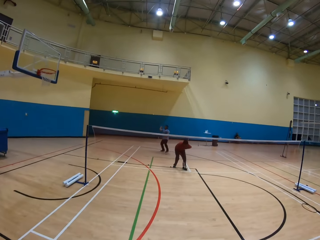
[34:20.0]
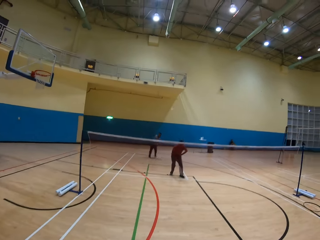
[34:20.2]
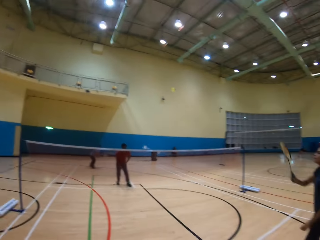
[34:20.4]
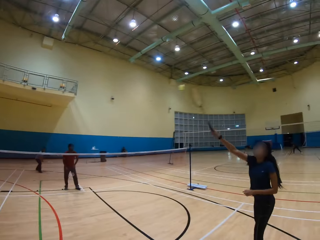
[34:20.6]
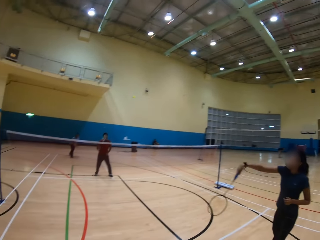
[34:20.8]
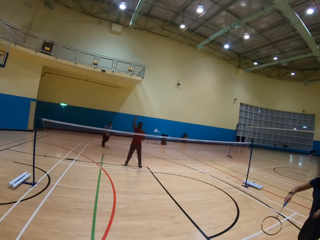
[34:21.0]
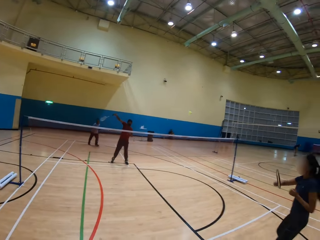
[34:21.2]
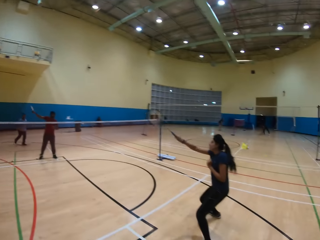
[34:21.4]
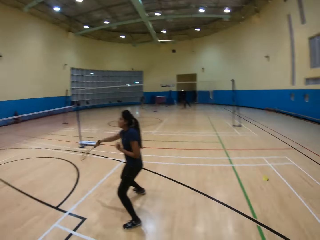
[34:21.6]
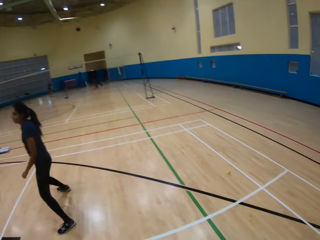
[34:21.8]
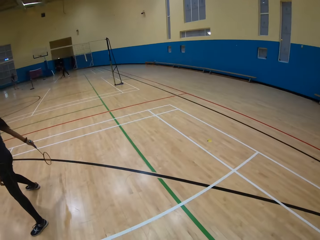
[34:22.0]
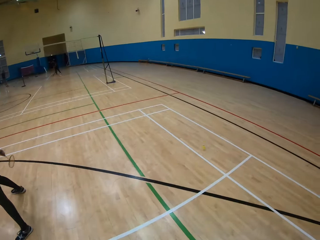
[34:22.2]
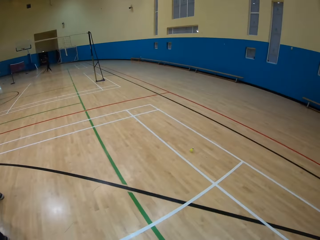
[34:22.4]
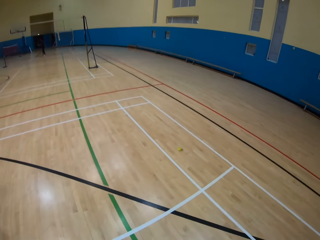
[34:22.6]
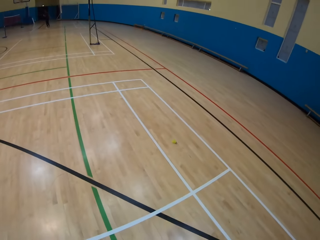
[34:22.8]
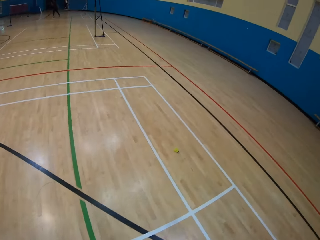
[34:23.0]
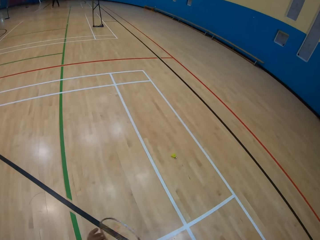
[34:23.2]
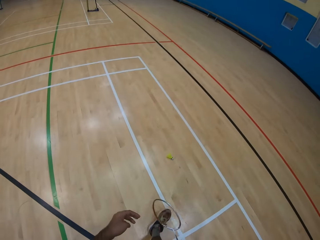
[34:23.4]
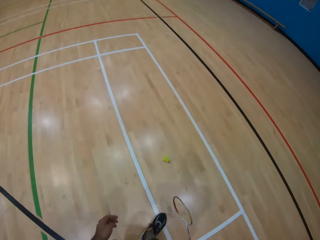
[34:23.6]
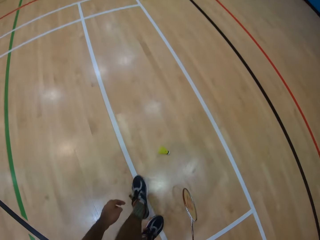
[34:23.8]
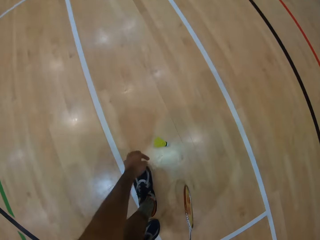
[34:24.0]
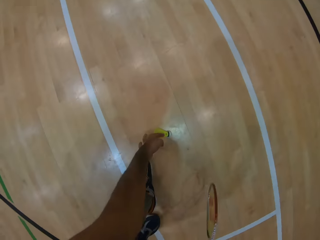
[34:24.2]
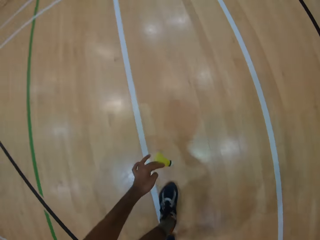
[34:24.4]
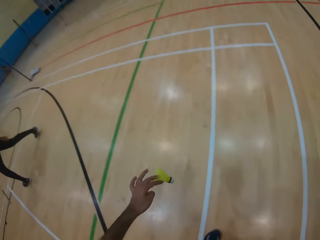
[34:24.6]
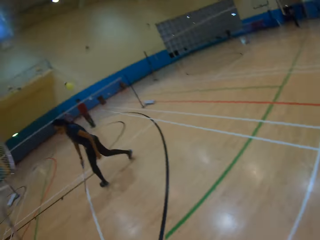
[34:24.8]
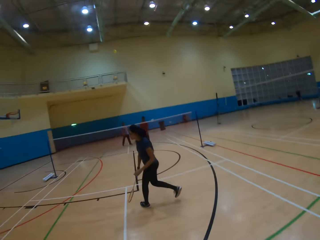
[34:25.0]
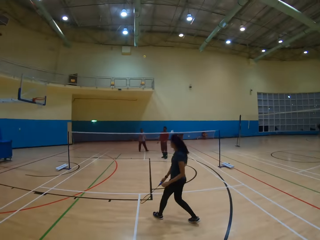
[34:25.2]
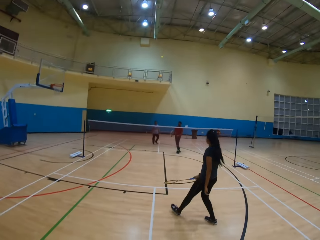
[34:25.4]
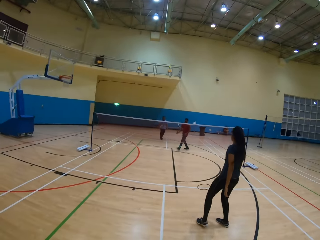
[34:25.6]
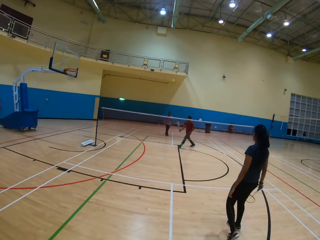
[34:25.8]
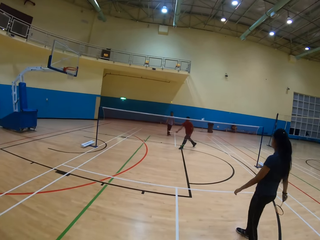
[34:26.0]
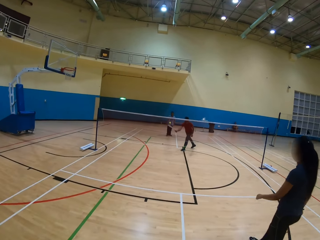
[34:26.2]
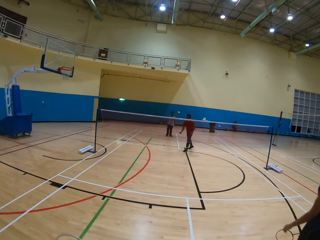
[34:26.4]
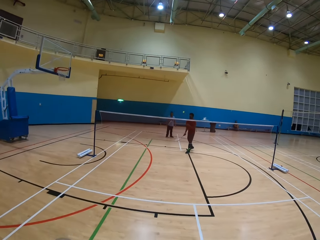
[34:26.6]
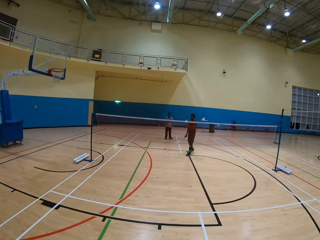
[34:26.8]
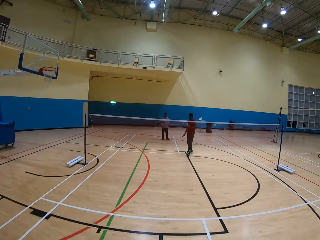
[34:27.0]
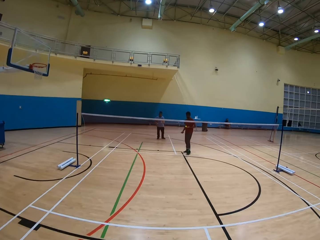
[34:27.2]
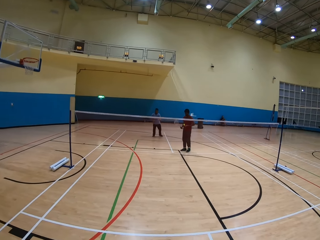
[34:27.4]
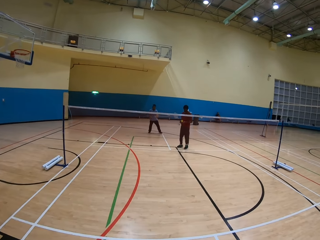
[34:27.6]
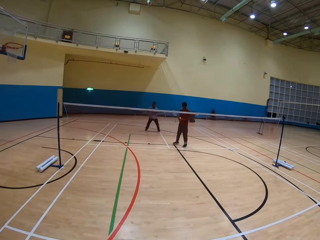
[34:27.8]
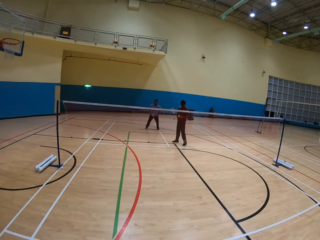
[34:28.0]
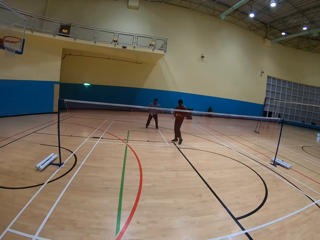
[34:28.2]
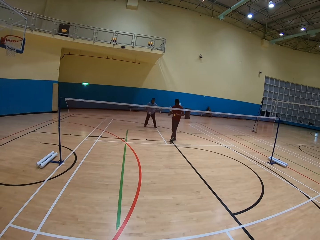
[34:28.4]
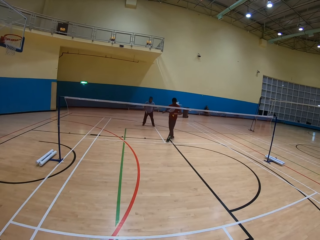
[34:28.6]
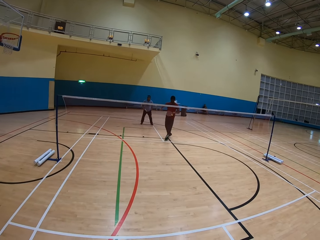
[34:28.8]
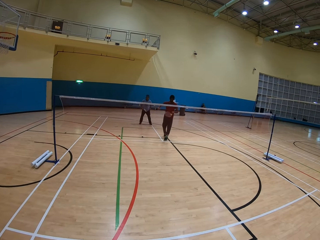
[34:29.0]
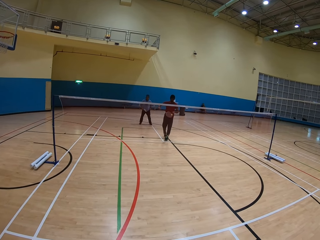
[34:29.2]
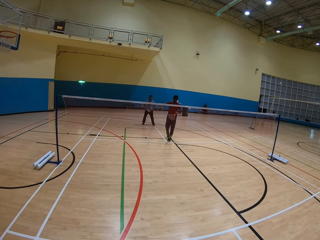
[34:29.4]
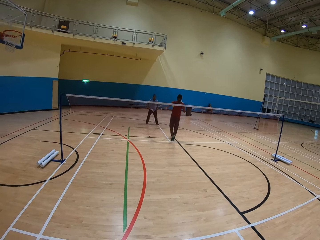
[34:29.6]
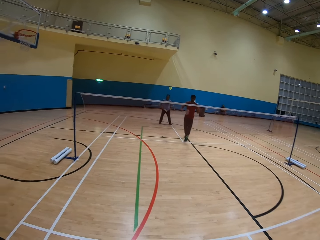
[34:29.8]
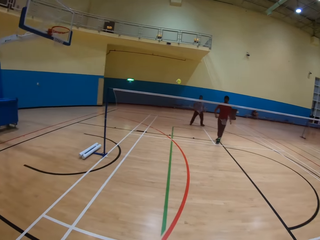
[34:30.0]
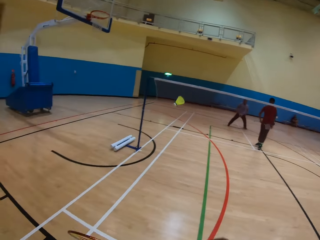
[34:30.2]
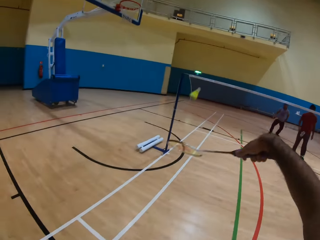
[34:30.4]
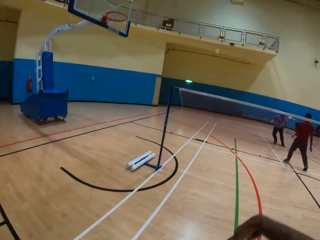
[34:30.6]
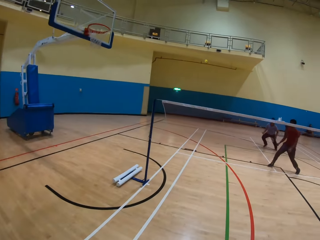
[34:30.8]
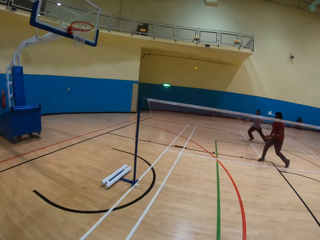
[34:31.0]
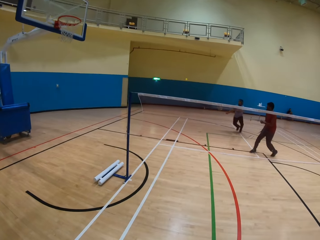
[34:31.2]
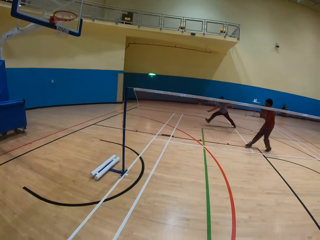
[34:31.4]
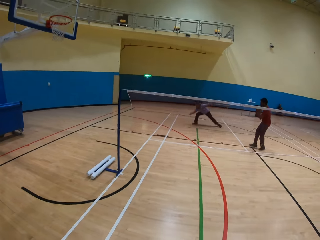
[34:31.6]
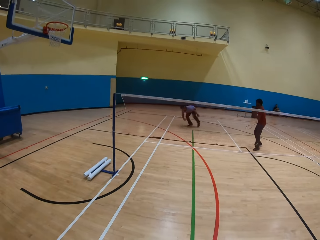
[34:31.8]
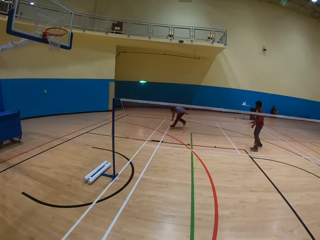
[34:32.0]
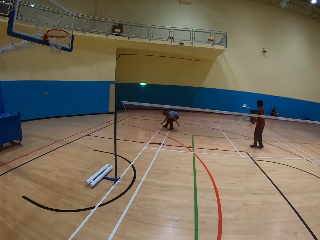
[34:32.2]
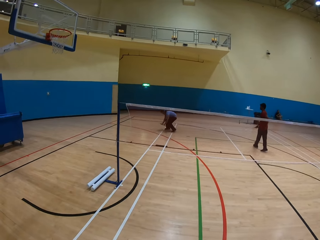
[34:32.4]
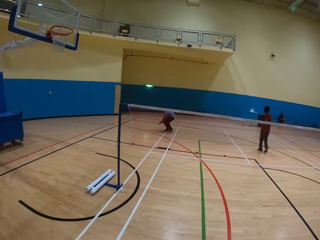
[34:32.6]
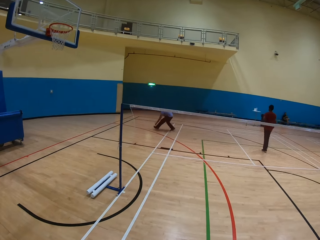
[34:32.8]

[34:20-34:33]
A man hits the shuttlecock. A woman hits the shuttlecock. Another man hits the shuttlecock. The camera wearer picks up the shuttlecock on the ground. They hit the shuttlecock. A man hits the shuttlecock. The camera wearer plays badminton. They hit the shuttlecock.

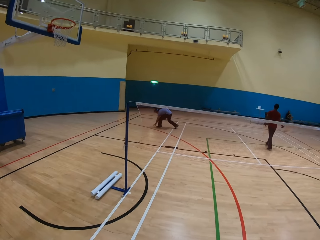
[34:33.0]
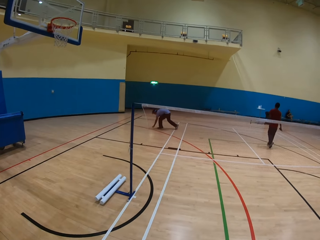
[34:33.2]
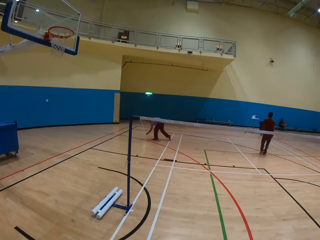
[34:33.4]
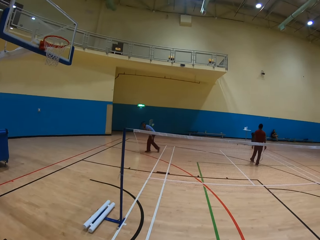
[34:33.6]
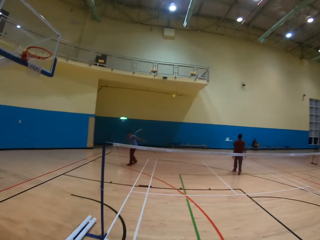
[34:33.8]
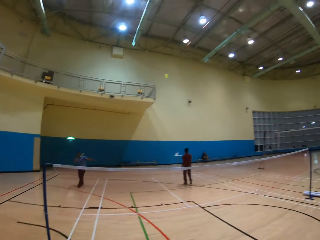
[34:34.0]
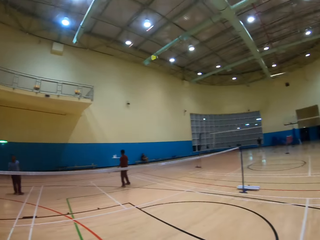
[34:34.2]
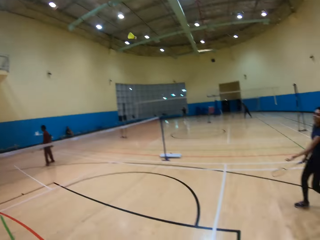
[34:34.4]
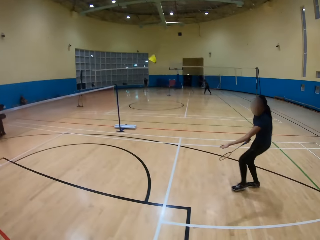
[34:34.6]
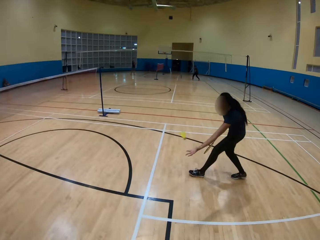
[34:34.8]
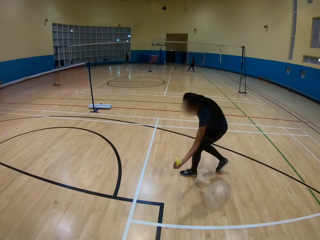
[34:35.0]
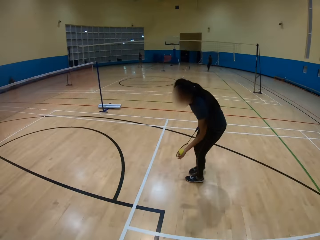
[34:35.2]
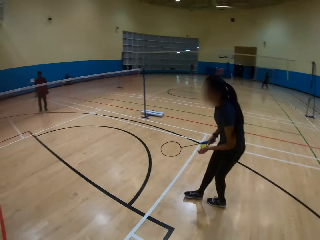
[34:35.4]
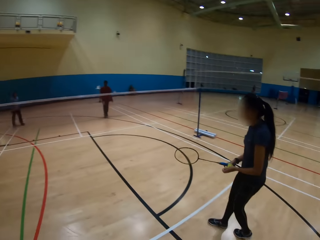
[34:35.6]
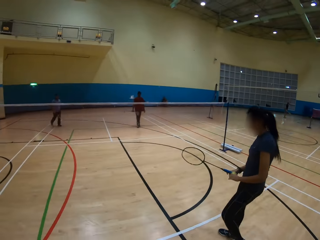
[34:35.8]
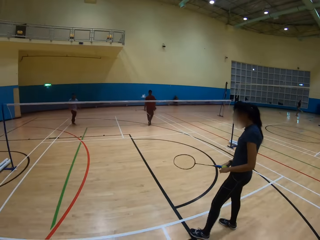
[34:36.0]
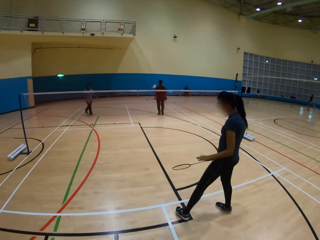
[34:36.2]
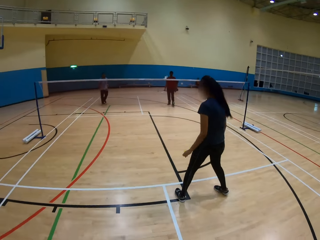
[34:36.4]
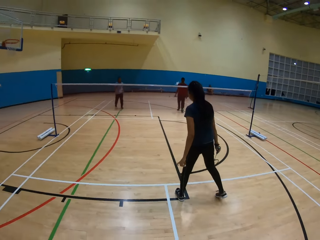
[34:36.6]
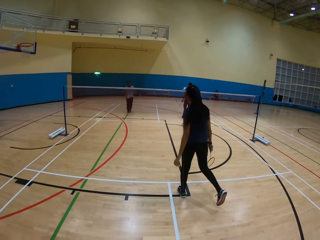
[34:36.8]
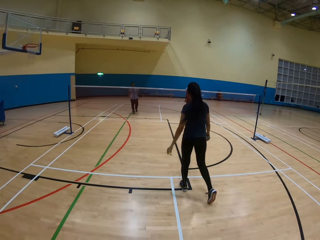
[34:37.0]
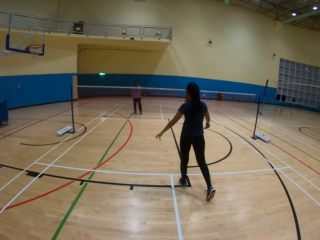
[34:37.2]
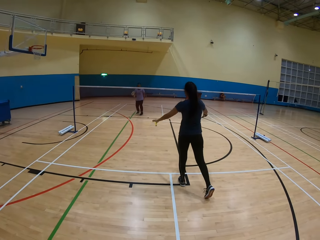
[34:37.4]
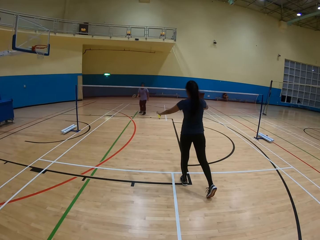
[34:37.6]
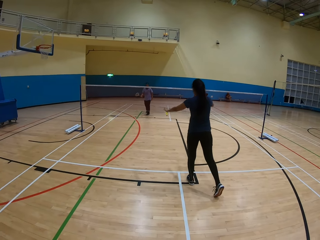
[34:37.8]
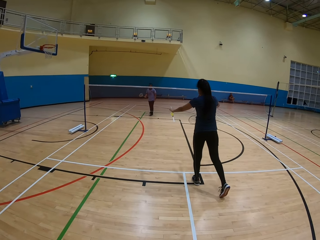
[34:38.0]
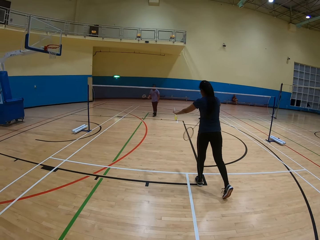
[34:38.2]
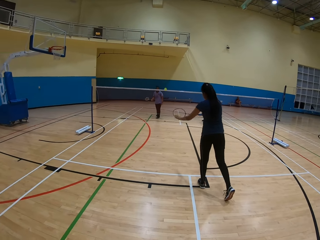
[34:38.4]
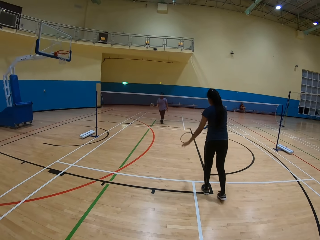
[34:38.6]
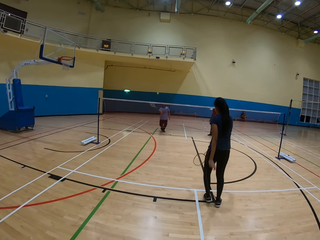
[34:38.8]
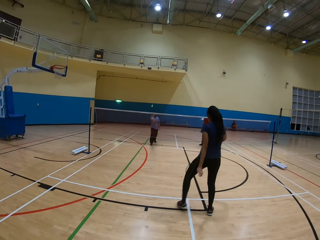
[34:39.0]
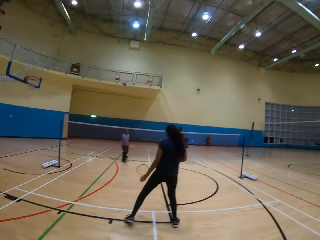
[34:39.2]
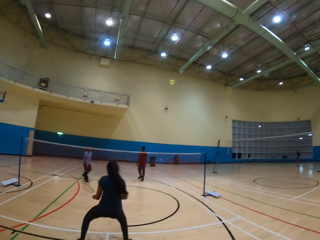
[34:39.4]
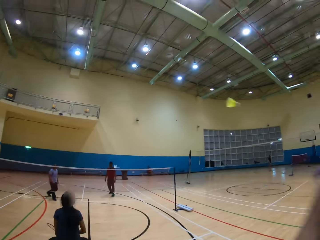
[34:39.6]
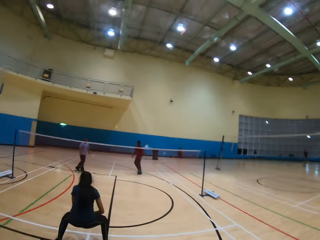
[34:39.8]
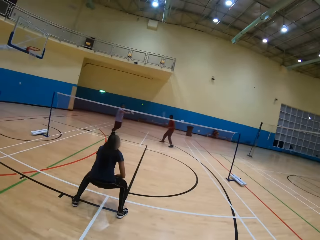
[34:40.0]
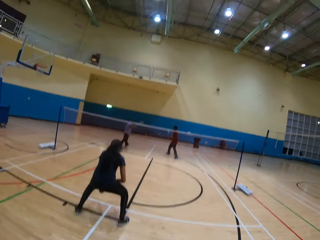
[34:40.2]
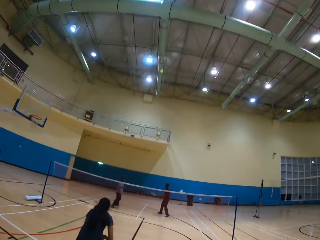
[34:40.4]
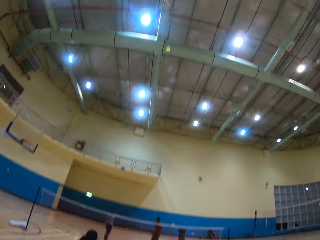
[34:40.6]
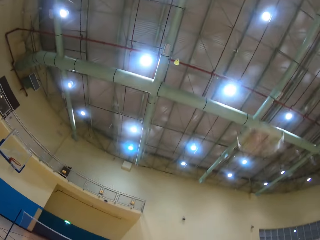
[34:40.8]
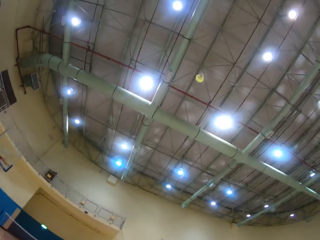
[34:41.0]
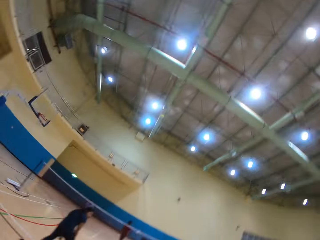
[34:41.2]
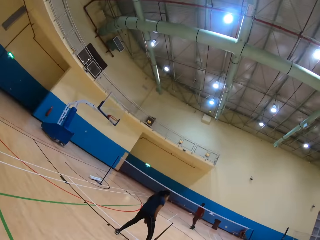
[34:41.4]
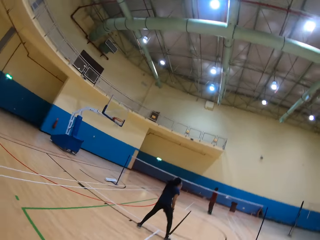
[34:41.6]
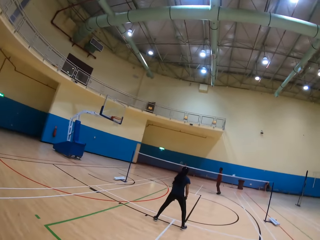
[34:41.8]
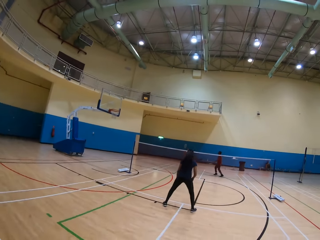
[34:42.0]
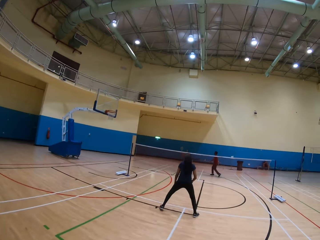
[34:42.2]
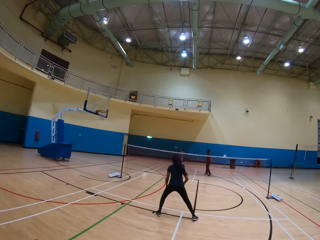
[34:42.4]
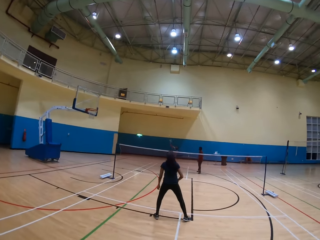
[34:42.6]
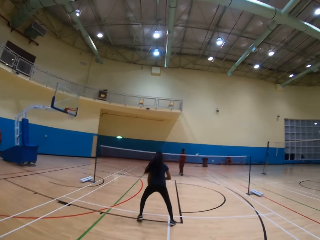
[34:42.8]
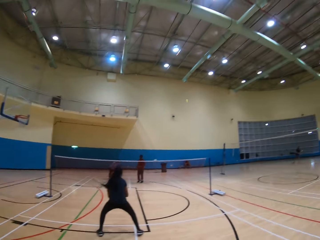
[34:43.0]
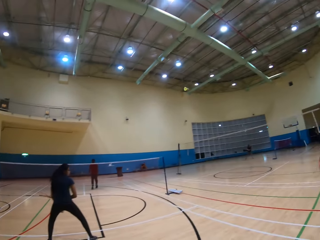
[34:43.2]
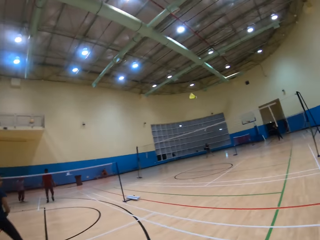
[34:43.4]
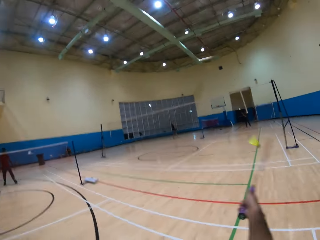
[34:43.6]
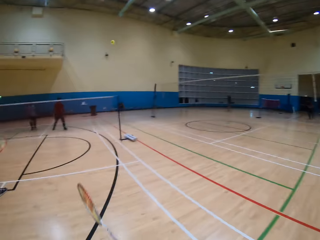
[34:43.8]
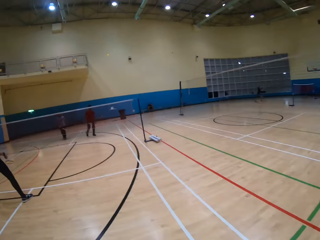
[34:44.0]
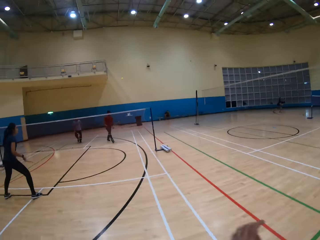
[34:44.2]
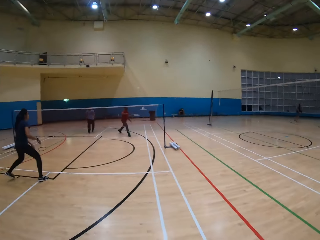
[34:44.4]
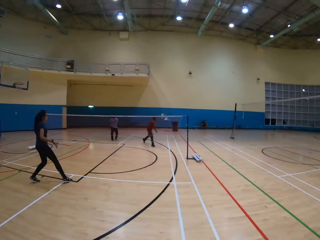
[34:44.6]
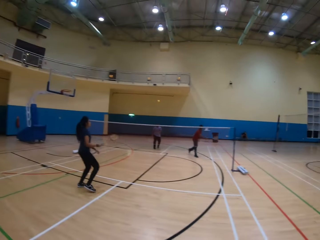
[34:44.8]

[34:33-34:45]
A man picks up the shuttlecock on the ground and hits the shuttlecock. A woman picks up the shuttlecock. The woman hits the shuttlecock. The man hits the shuttlecock. The camera wearer hits the shuttlecock. The man hits the shuttlecock. The camera wearer hits the shuttlecock. The man hits the shuttlecock. The camera wearer hits the shuttlecock.
